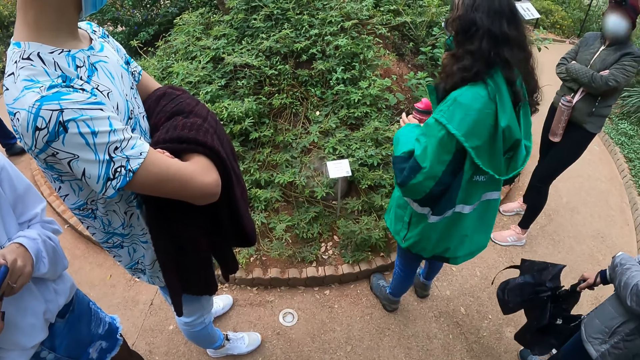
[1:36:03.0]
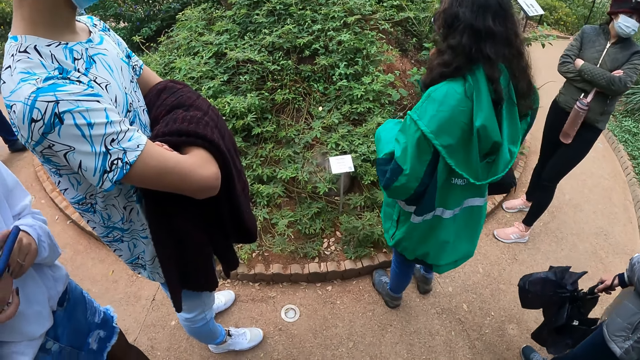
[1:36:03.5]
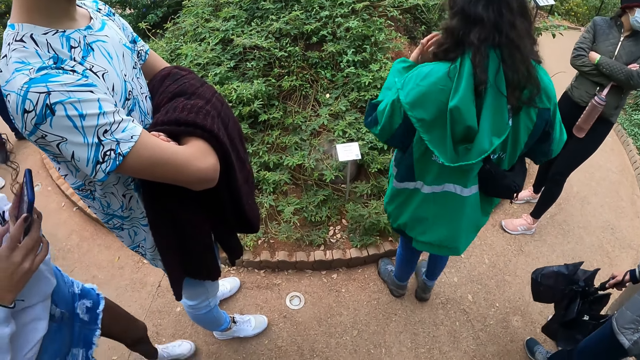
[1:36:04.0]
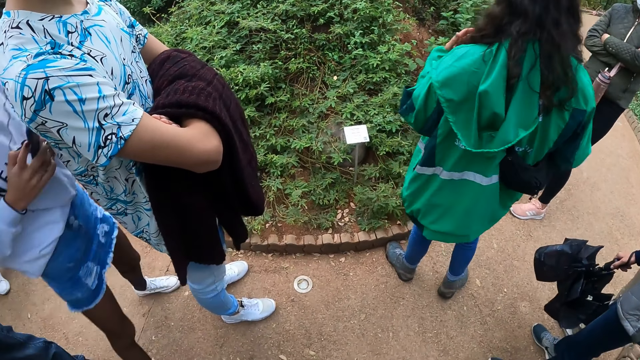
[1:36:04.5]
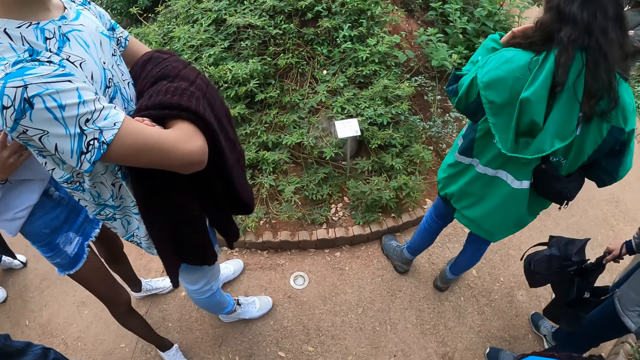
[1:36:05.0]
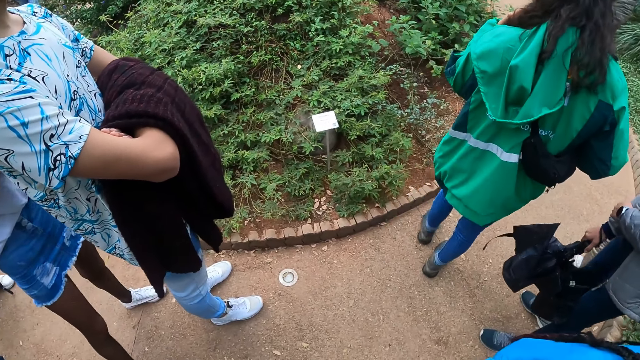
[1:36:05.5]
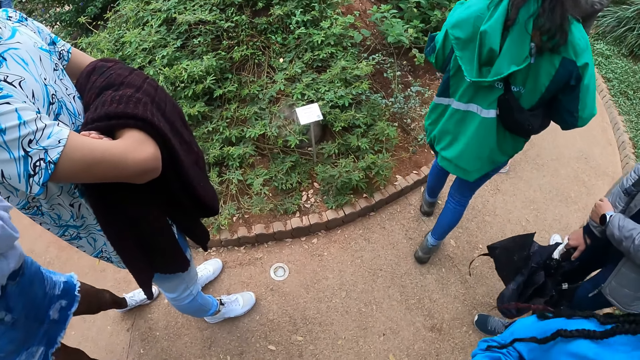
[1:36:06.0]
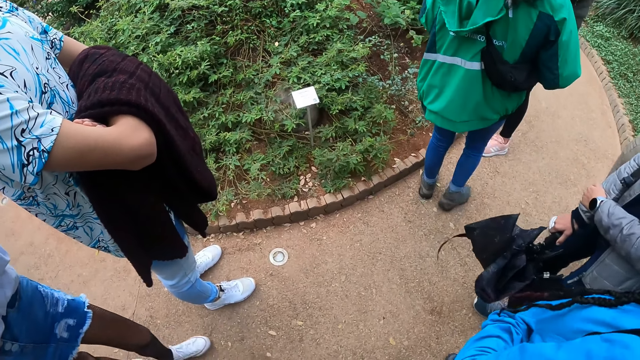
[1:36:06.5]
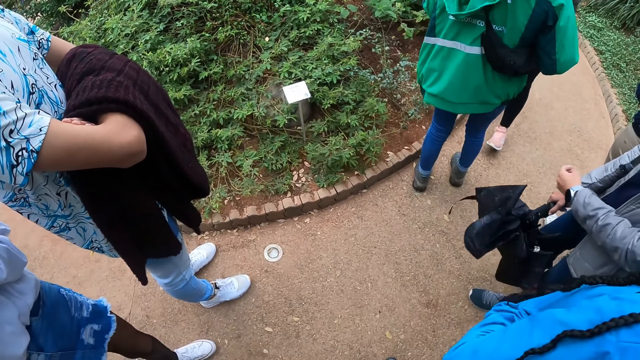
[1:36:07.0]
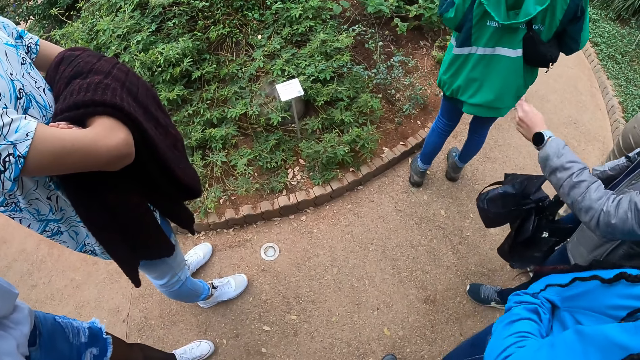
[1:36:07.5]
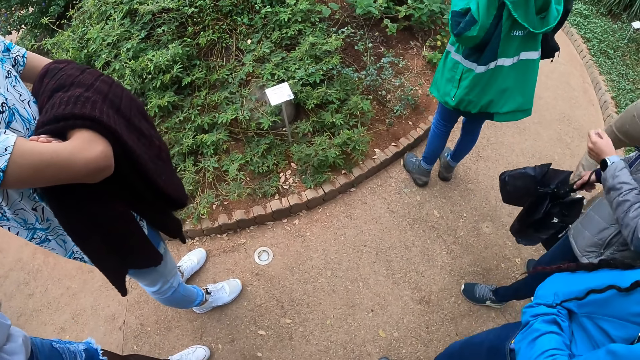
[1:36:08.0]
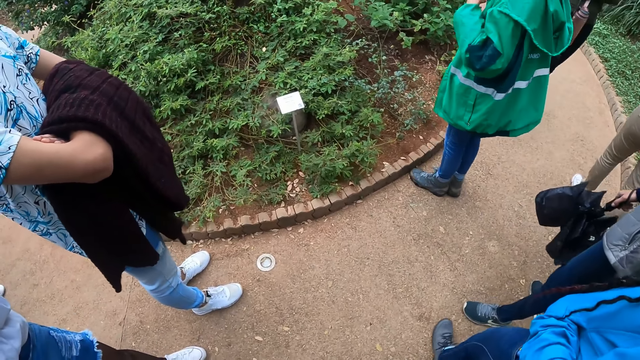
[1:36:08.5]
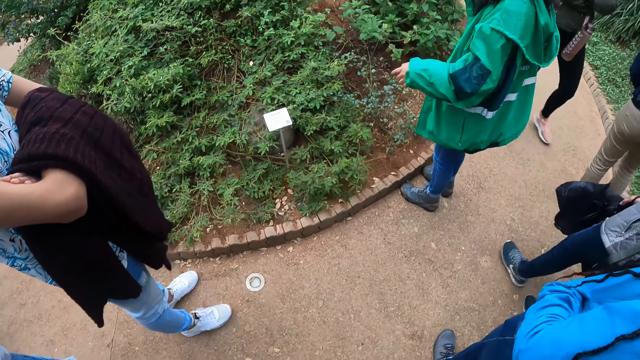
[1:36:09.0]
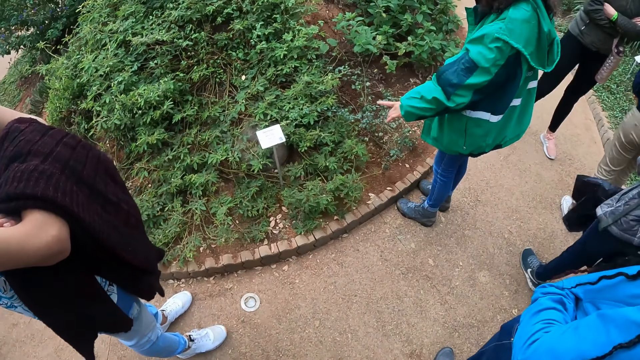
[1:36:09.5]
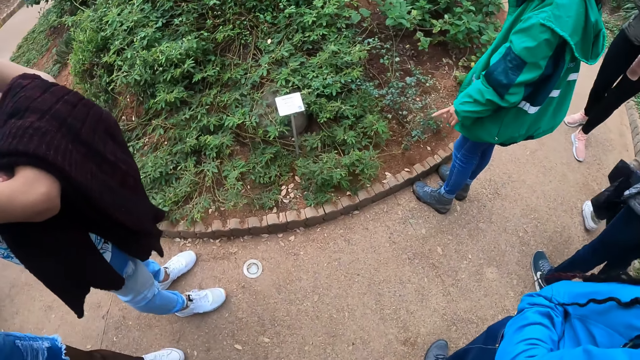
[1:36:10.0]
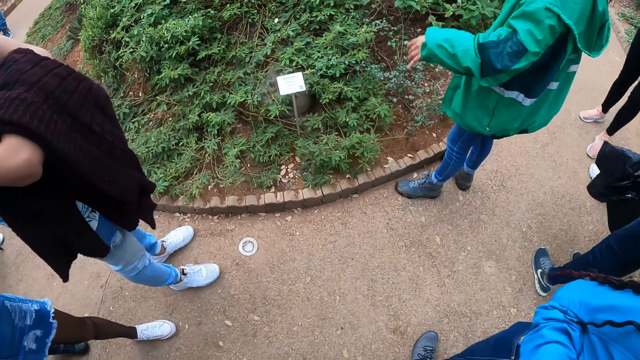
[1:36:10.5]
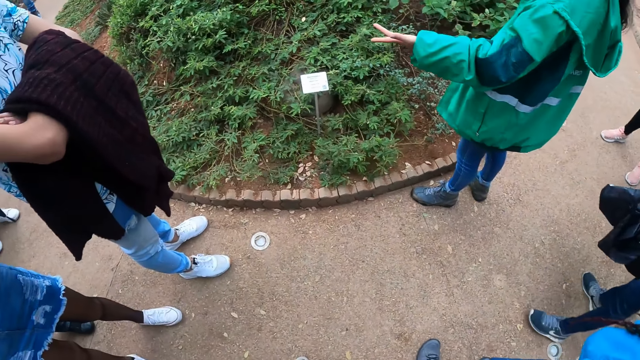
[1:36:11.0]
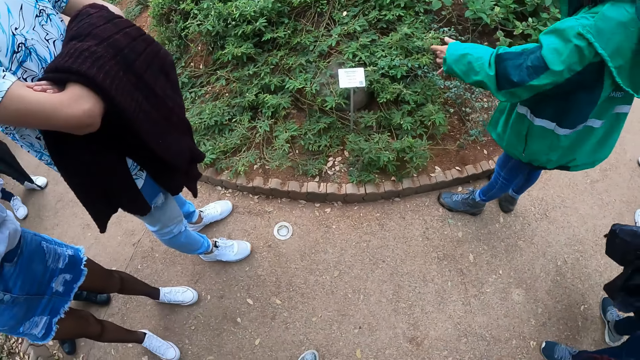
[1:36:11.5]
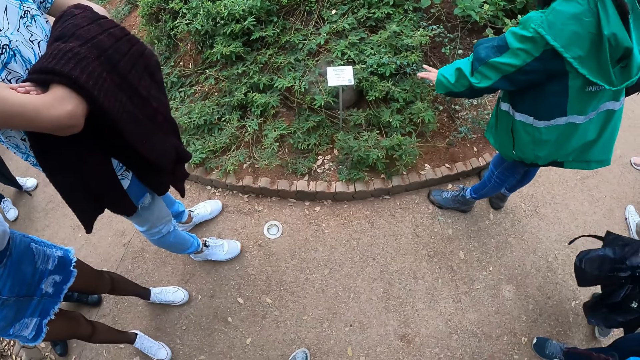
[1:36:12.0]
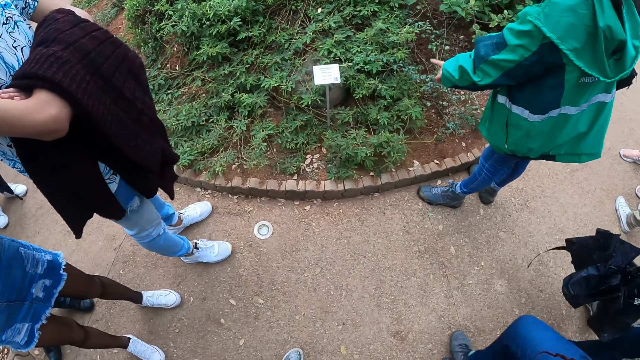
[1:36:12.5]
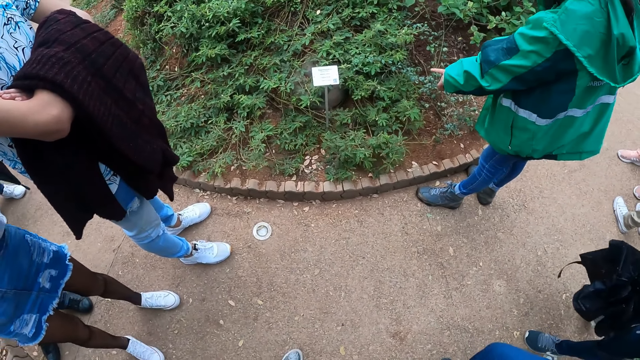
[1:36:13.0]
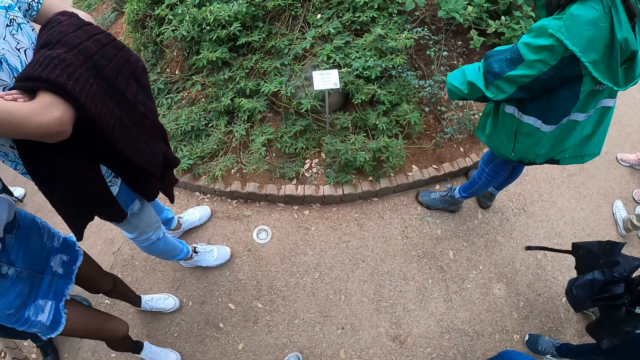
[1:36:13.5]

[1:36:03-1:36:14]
The woman points at the leaves on the ground with her left hand.

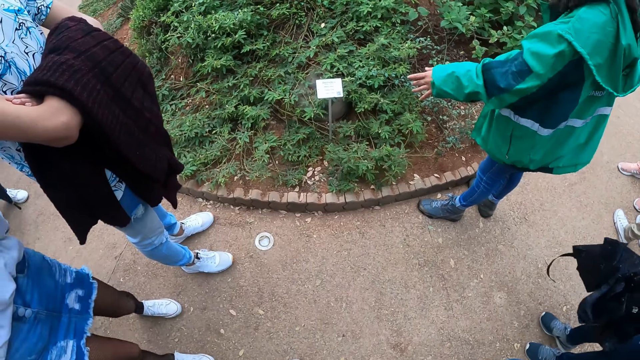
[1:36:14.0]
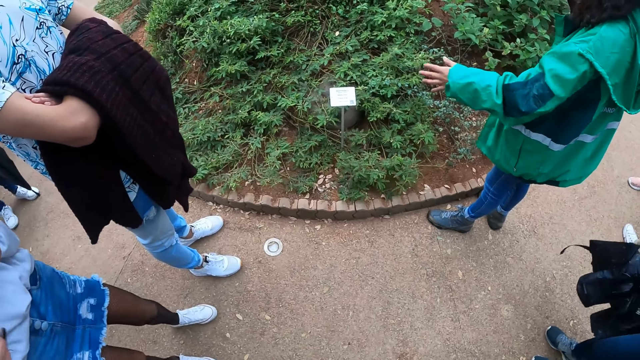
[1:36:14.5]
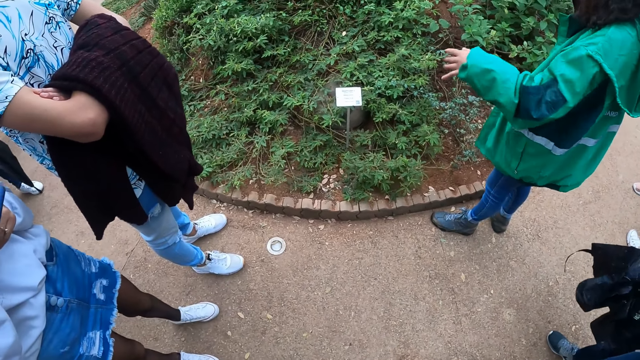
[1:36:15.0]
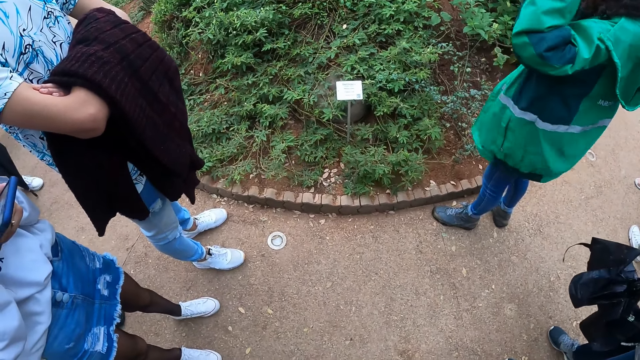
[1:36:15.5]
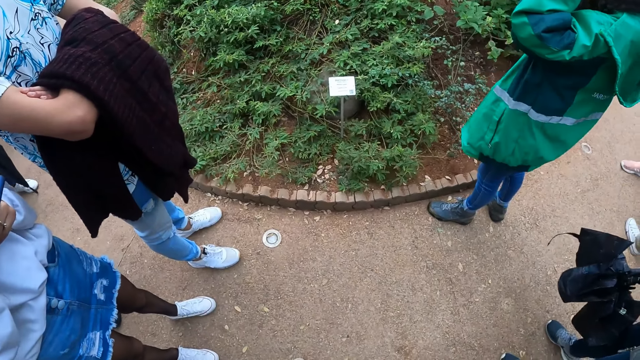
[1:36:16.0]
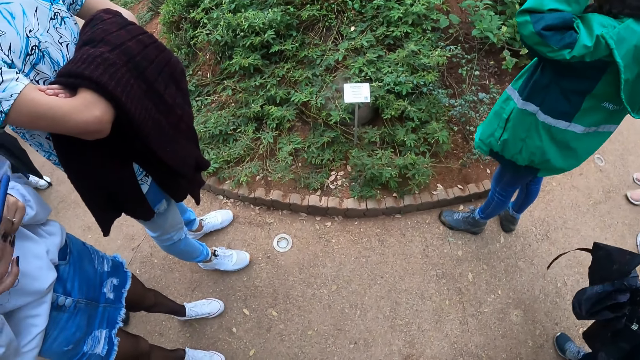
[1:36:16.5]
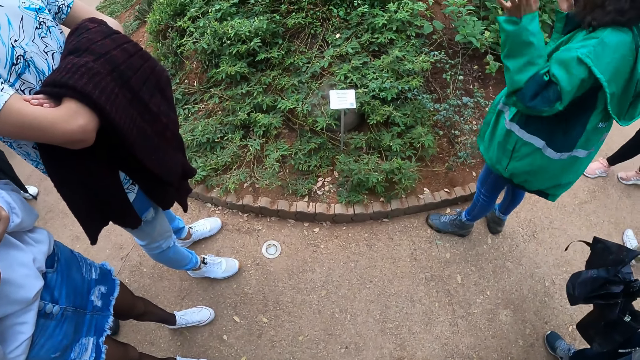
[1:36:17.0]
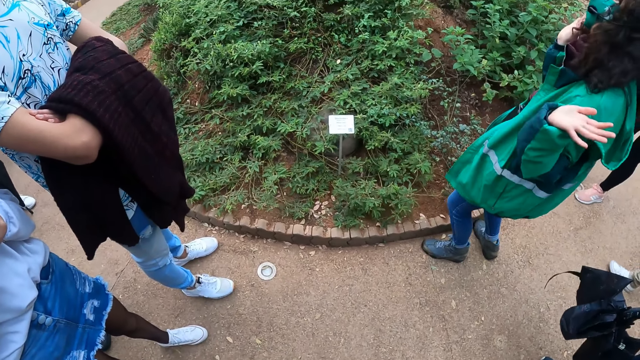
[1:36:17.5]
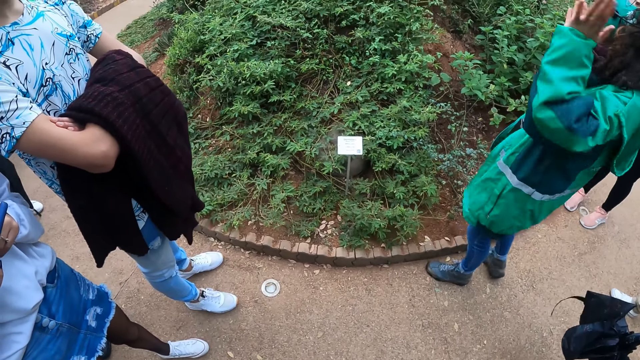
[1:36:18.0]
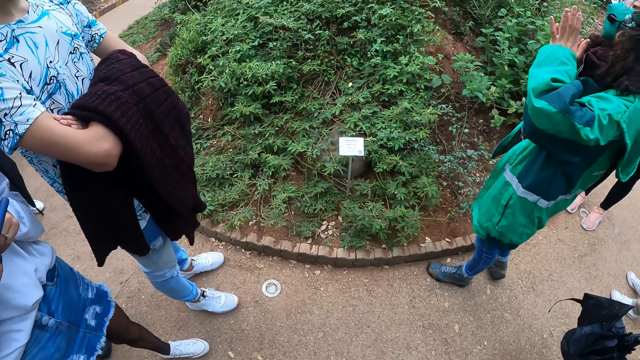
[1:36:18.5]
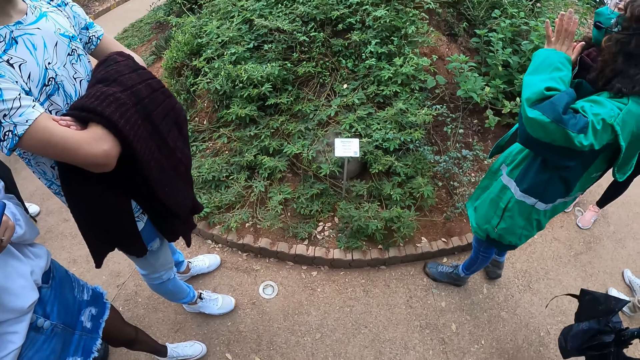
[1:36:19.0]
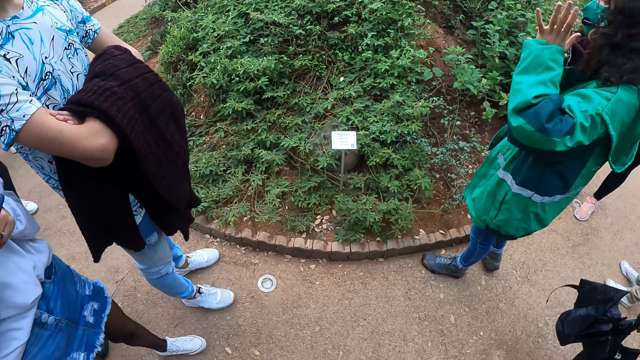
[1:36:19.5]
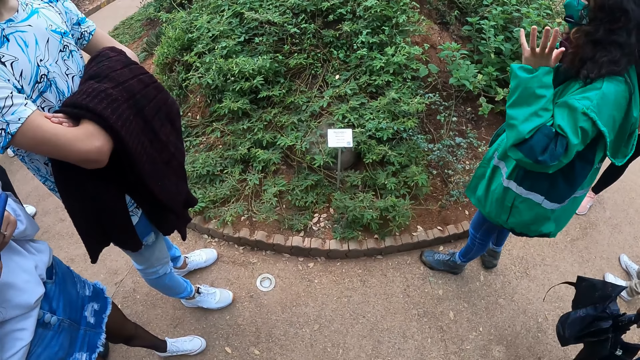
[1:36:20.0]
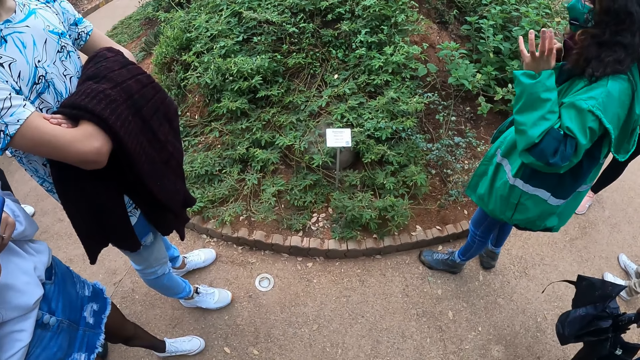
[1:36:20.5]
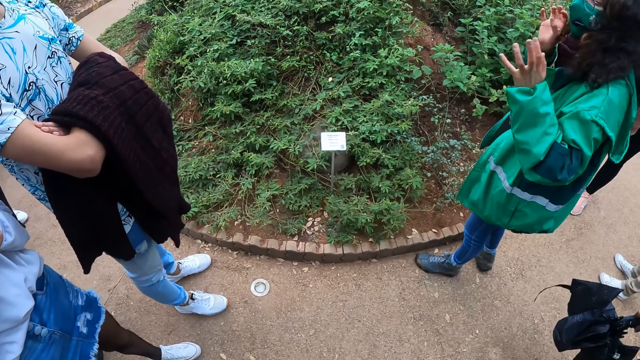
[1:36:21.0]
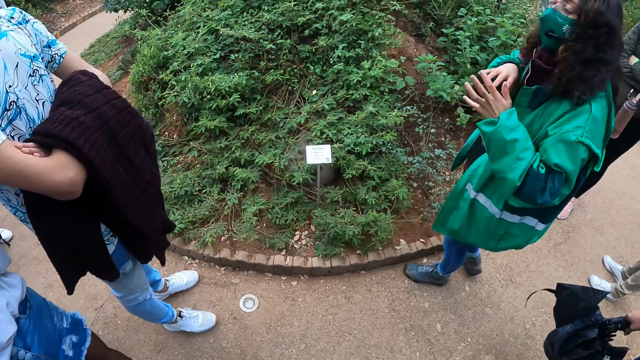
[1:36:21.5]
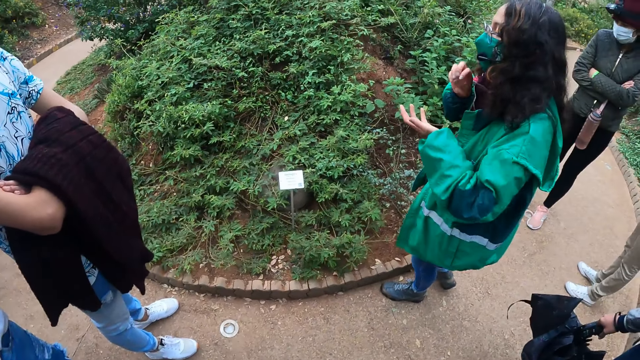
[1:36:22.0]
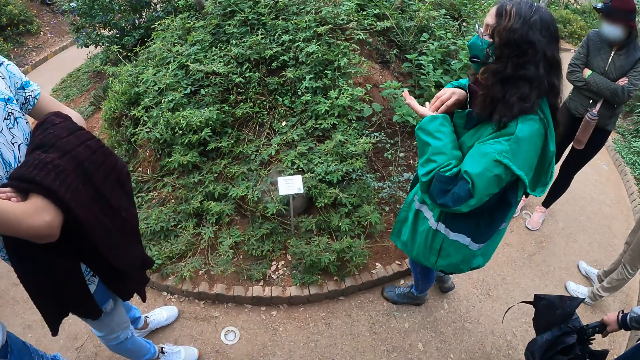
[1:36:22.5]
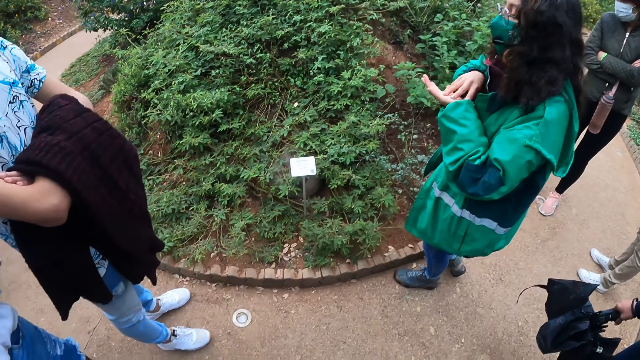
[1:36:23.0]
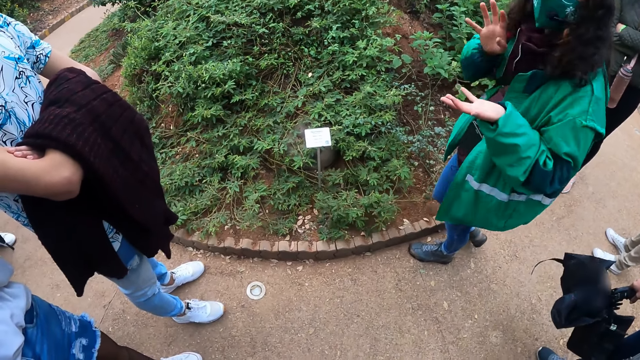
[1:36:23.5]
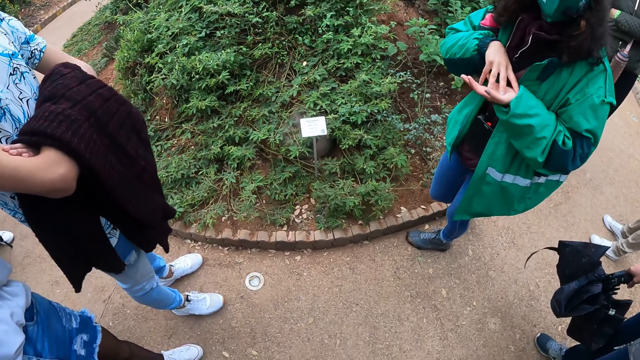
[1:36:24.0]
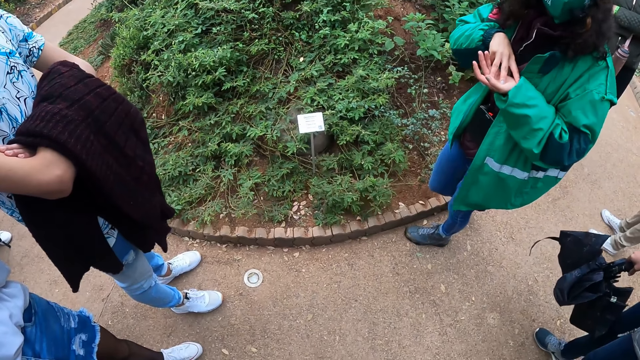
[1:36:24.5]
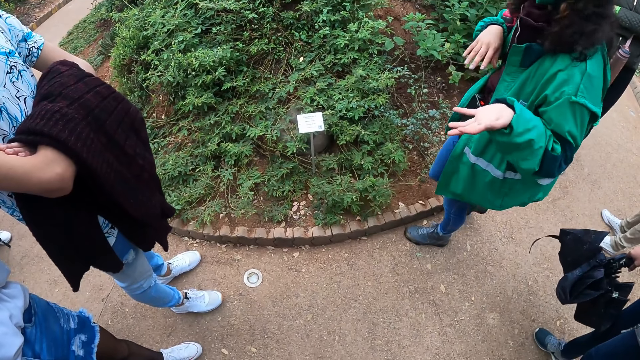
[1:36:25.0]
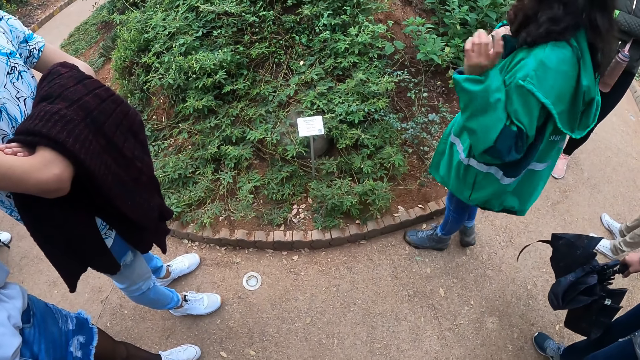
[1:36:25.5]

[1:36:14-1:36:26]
The woman makes gestures with both hands.
